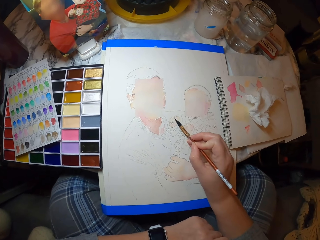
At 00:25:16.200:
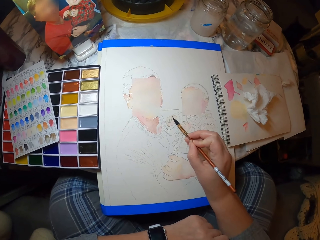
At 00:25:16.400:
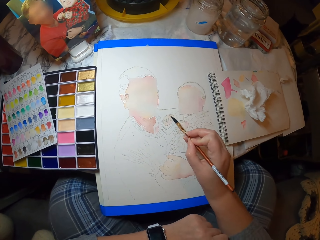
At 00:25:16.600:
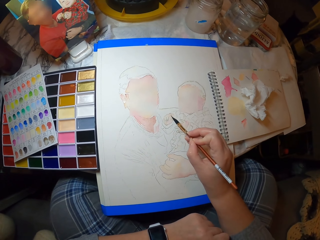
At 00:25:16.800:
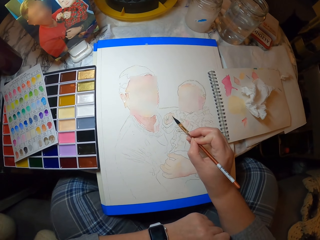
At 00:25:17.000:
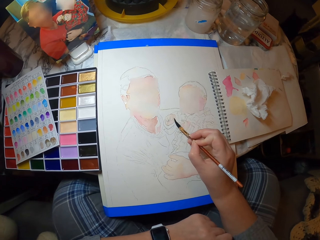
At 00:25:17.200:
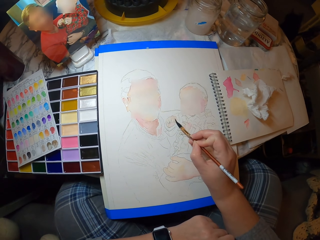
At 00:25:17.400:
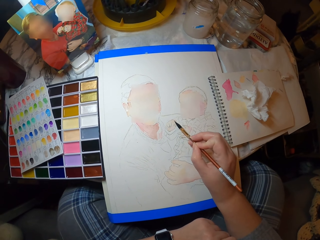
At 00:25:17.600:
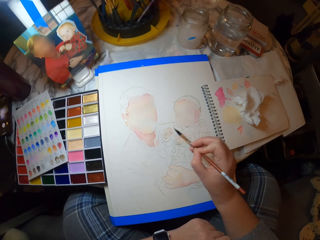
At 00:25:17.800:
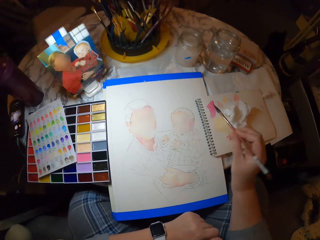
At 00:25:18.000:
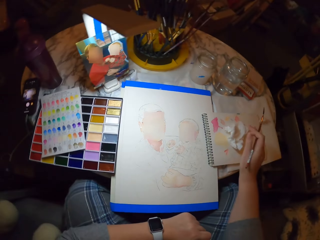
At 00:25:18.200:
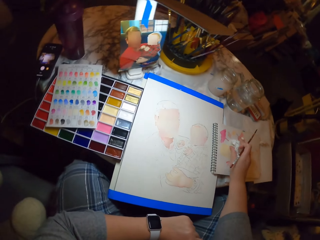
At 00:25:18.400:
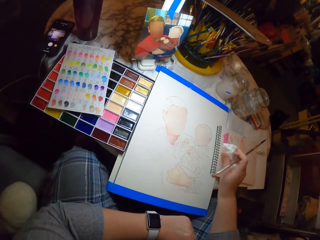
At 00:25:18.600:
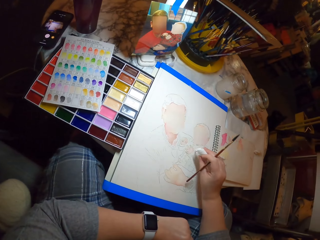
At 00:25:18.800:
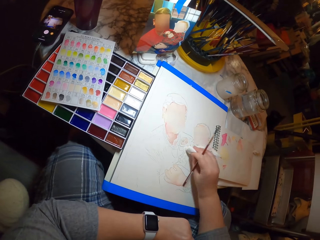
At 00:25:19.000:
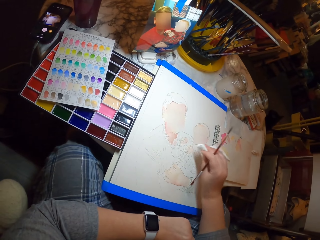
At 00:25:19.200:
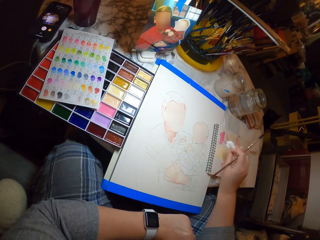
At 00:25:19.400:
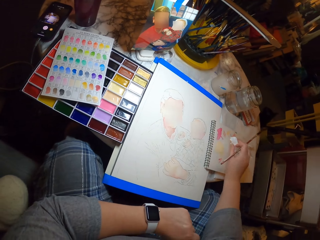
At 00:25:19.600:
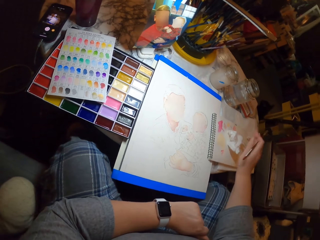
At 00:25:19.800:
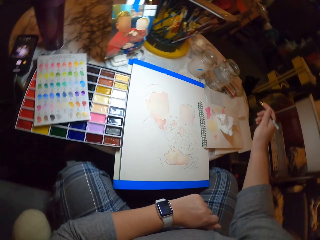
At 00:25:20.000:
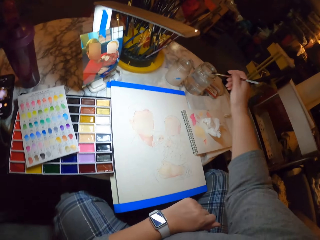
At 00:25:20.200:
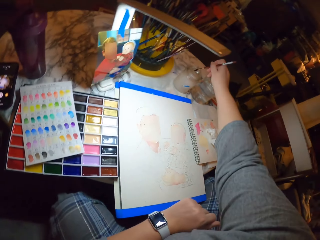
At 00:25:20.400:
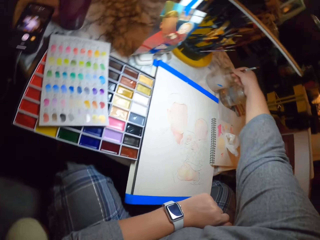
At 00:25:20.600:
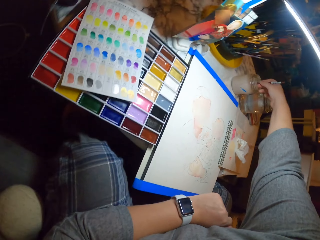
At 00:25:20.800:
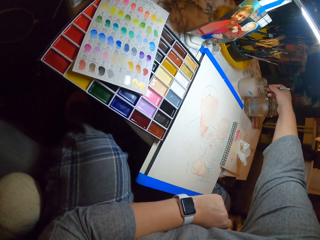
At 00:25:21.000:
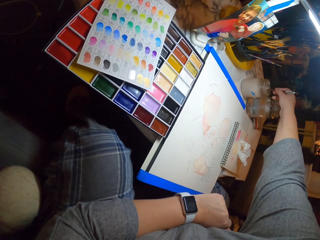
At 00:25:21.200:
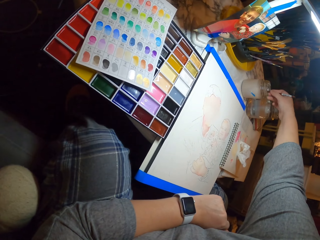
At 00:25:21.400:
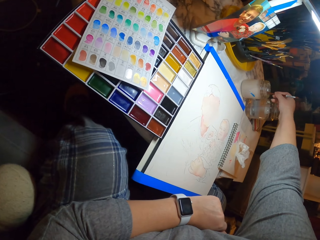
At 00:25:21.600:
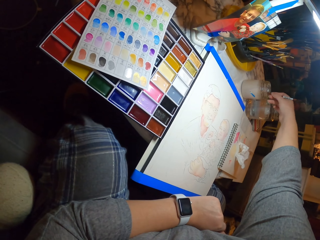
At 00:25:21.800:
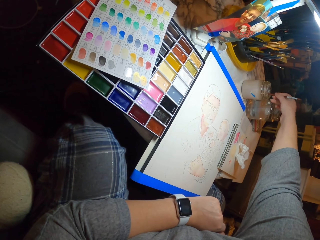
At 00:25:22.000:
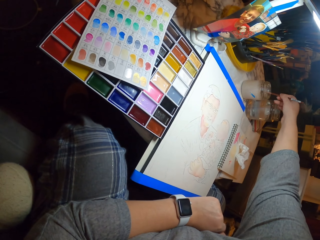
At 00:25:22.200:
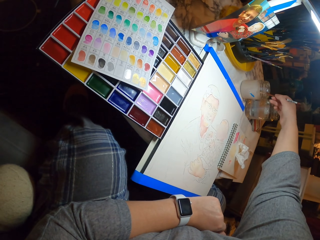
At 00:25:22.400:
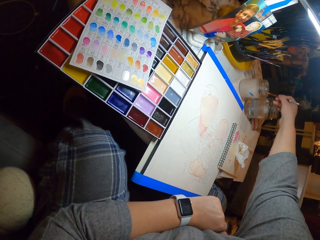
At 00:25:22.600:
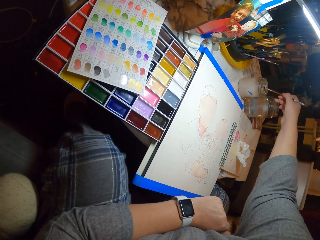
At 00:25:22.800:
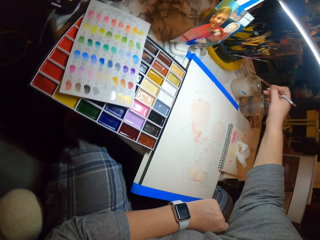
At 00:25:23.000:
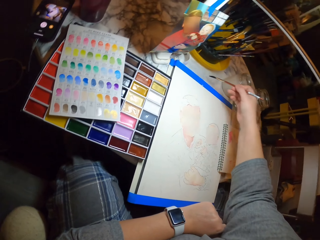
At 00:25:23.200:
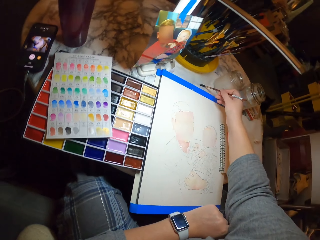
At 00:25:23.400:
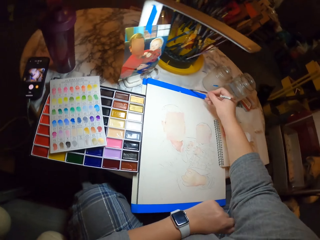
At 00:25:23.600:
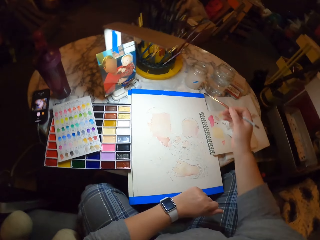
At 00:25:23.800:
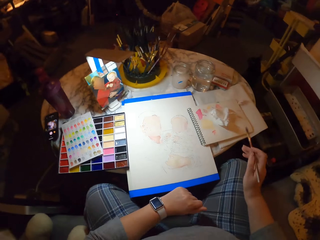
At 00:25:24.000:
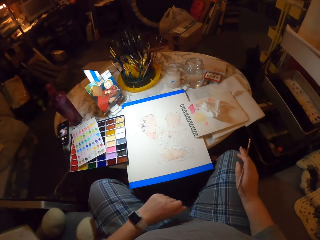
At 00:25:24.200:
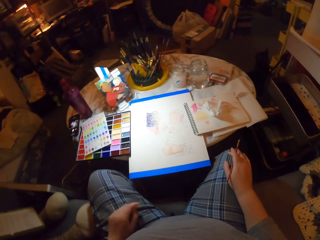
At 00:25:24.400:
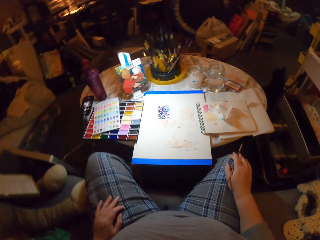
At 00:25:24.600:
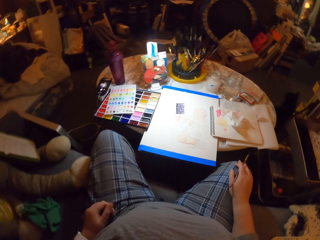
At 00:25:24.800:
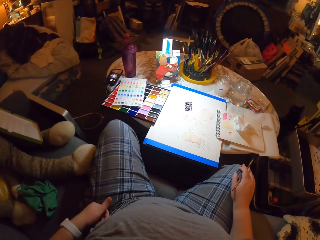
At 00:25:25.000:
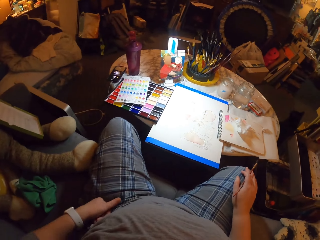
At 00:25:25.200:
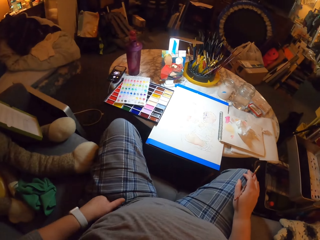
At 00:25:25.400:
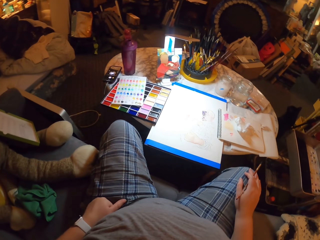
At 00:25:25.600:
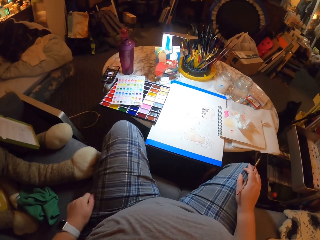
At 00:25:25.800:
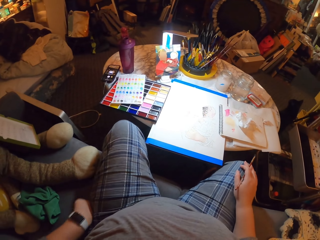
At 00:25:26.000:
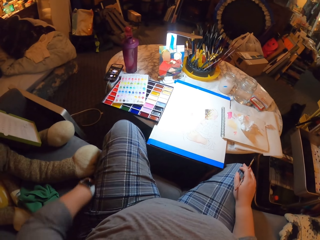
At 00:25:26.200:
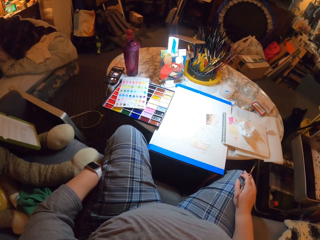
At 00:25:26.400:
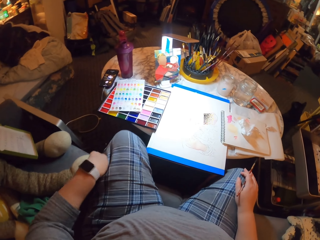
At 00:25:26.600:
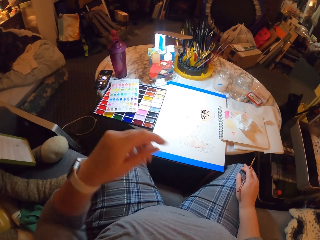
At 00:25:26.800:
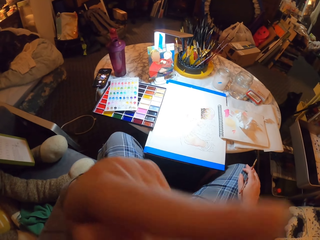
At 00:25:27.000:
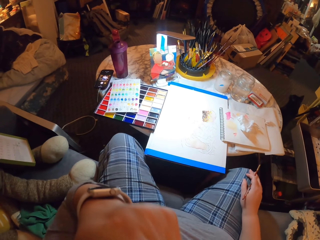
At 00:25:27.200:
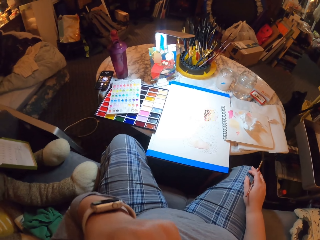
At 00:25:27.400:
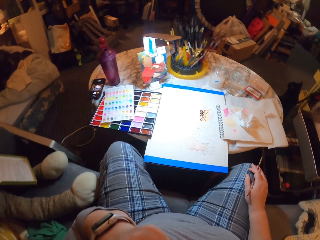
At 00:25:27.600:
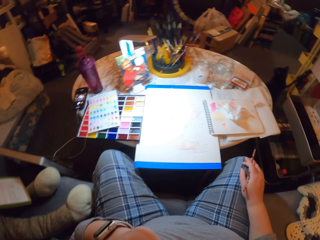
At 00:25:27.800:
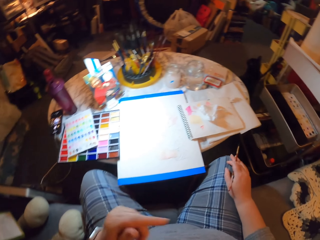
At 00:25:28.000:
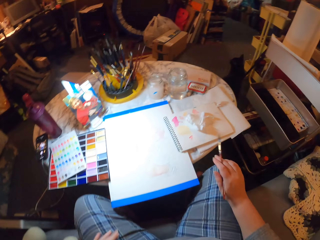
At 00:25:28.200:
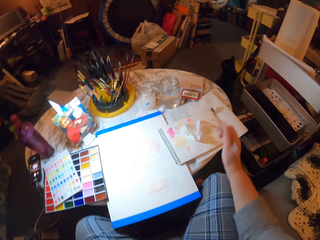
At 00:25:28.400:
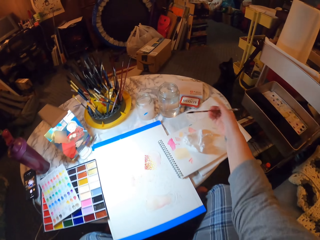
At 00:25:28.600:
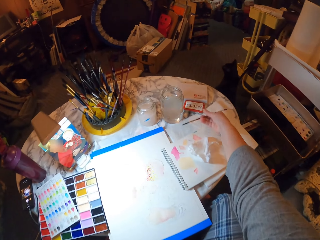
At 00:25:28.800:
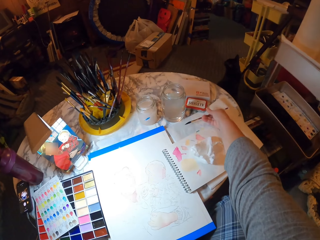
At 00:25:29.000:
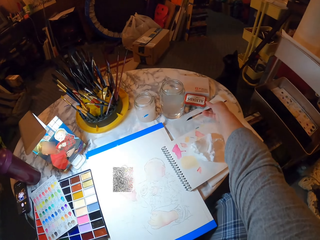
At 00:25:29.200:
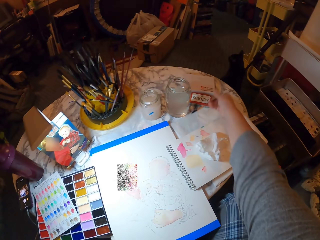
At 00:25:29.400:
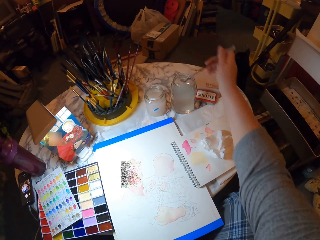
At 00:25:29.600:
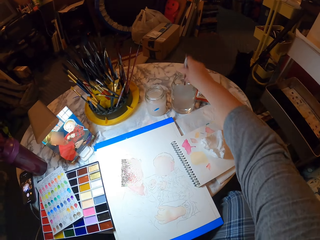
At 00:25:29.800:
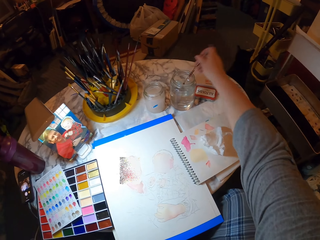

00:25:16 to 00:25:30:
The camera wearer picks up the paper or serviette on the table. She puts the serviette on the drawing. She dries the picture with the paper. She puts the serviette on the book. She shakes a brush in a jar. She dips the paint brush in the container. She rubs the brush on the table. She dries the paint brush on the paper. She places the hands on the knees. She looks around the room. She rubs the left hand on her leg. She touches the face. She sits on the chair by the table. She moves the brush on the table.

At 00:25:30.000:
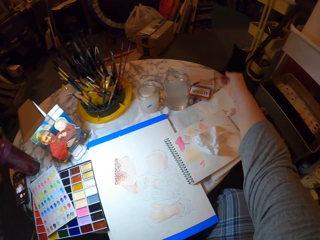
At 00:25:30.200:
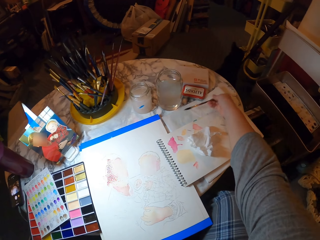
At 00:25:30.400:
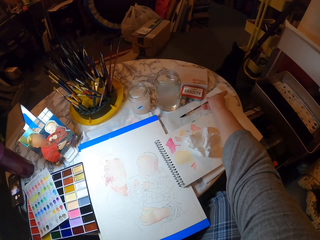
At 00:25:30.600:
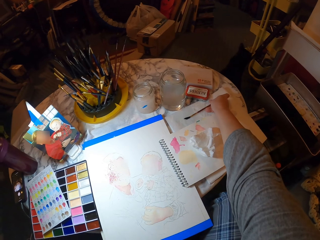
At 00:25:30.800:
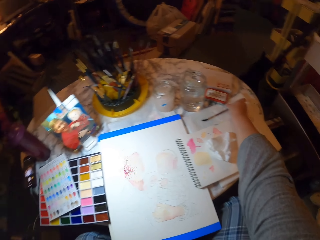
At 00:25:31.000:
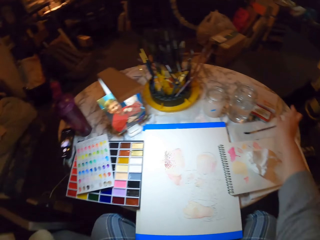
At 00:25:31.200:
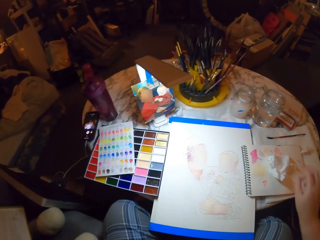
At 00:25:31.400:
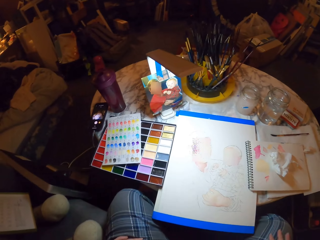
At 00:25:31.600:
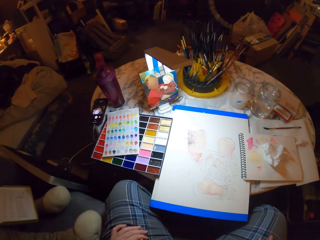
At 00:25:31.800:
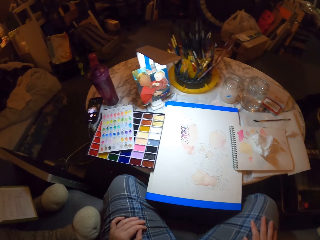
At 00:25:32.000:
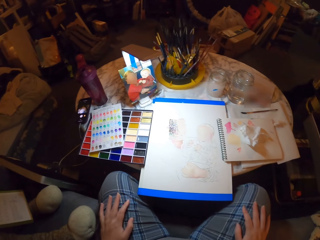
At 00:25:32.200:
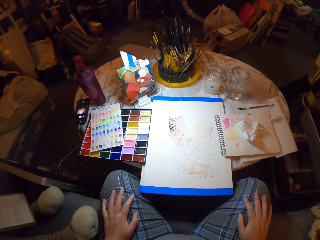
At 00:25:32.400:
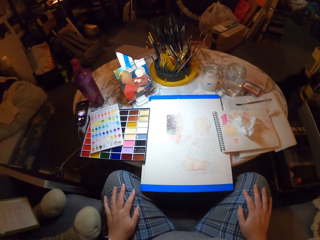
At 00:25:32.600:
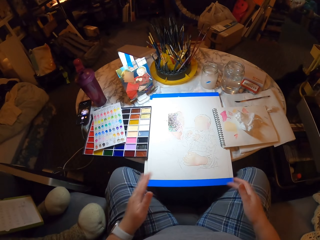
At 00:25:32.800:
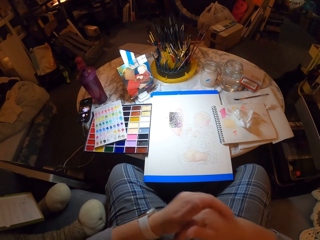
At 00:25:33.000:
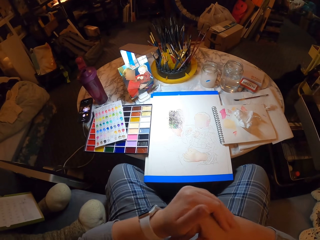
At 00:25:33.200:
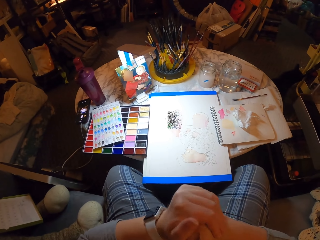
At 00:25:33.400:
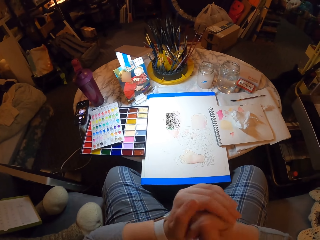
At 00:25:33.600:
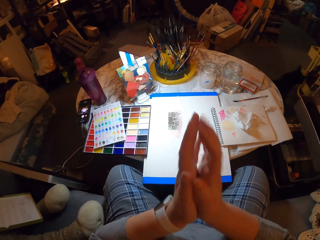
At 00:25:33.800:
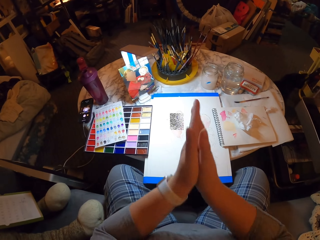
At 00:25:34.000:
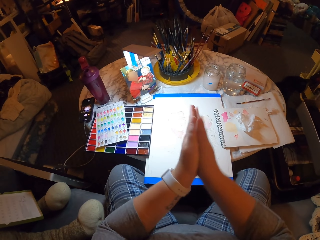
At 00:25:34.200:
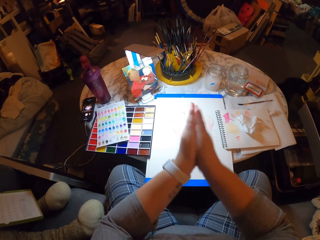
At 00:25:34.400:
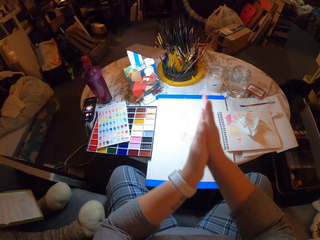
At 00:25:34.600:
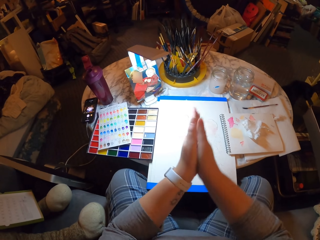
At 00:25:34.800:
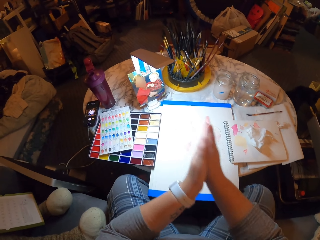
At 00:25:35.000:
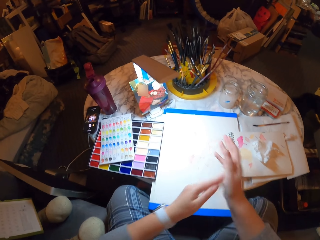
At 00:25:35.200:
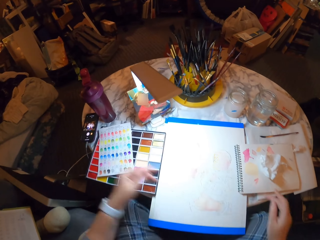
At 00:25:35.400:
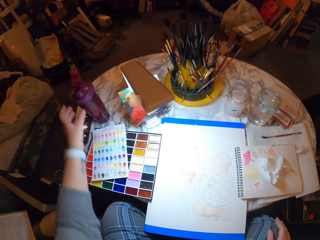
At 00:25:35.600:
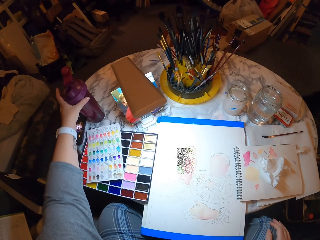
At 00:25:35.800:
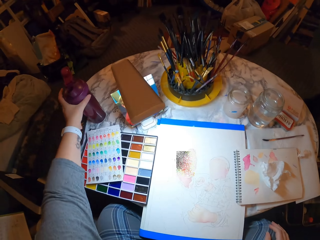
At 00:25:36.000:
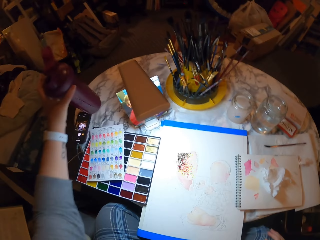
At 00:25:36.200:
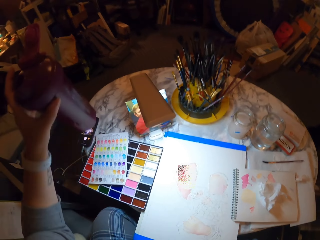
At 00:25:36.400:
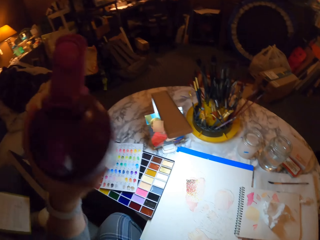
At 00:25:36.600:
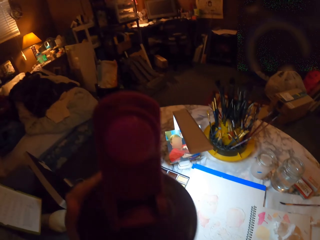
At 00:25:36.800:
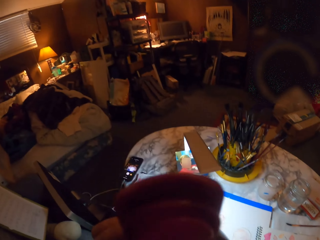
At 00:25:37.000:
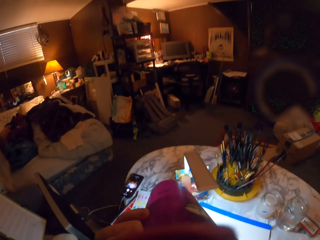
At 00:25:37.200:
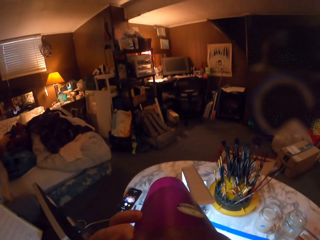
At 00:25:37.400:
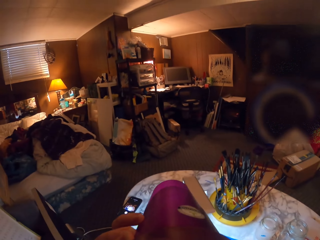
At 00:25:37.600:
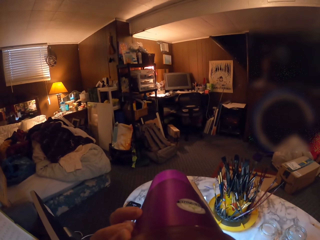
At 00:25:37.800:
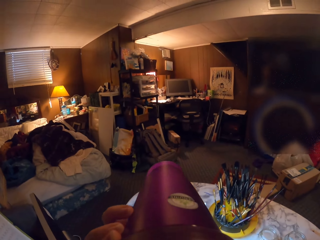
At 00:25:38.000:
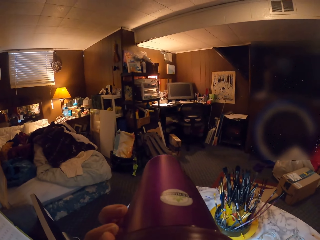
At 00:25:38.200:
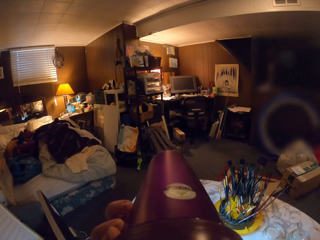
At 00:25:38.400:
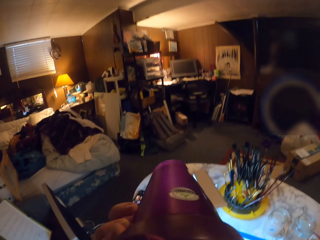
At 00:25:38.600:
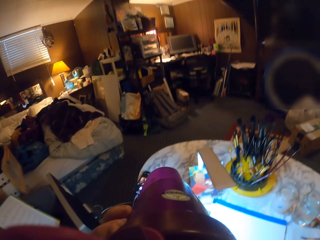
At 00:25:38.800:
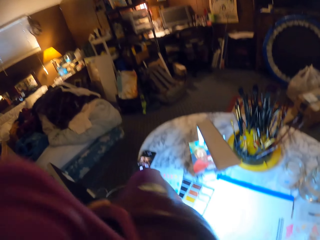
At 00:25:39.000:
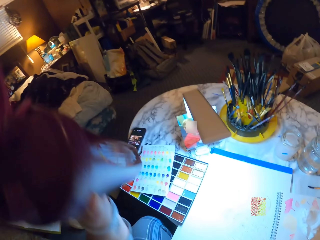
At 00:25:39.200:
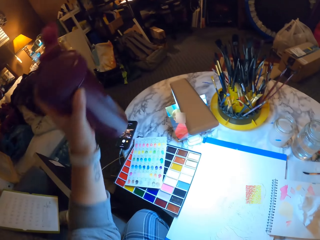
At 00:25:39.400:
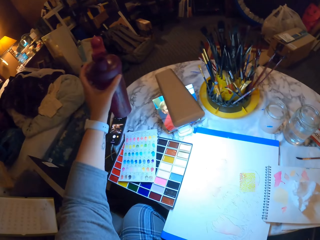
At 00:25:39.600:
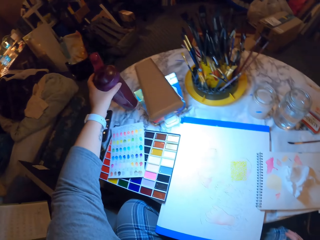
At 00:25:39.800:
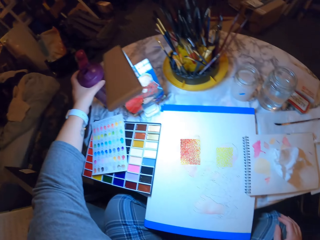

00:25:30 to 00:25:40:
The camera wearer dips the paint brush in the container. They place the paint brush on the table. They place the hands on the knees. They hold the hands. They sit on the chair by the table. They rub the hands. They pick up the water bottle on the table. They drink the water in the bottle.
